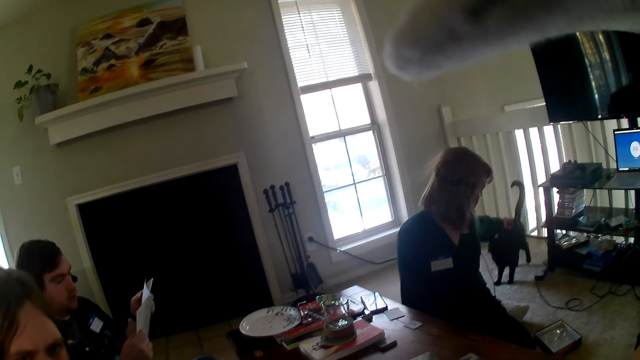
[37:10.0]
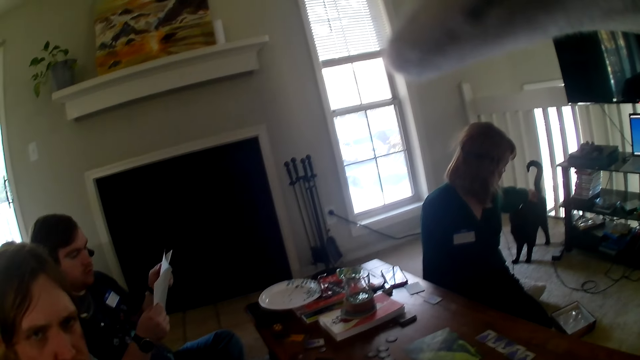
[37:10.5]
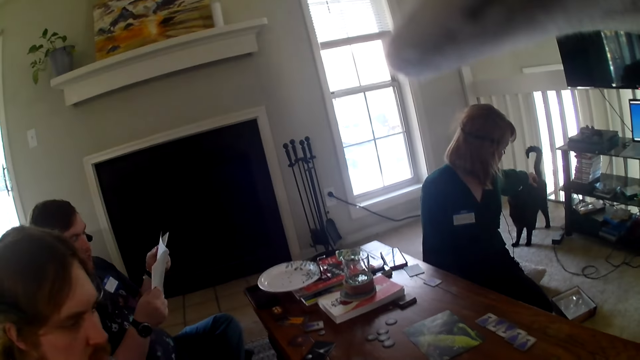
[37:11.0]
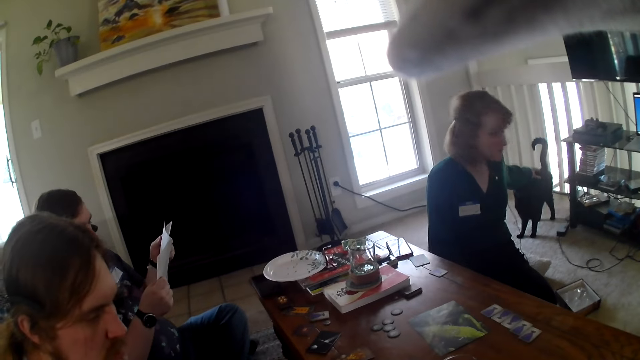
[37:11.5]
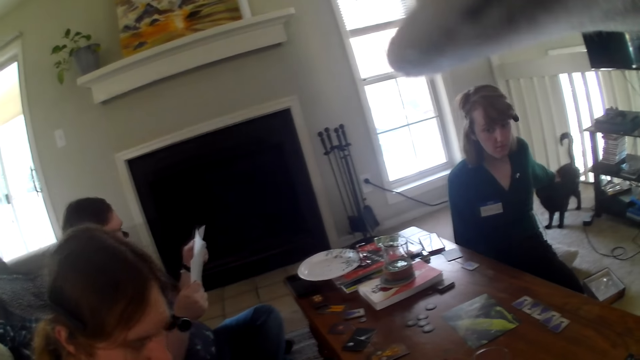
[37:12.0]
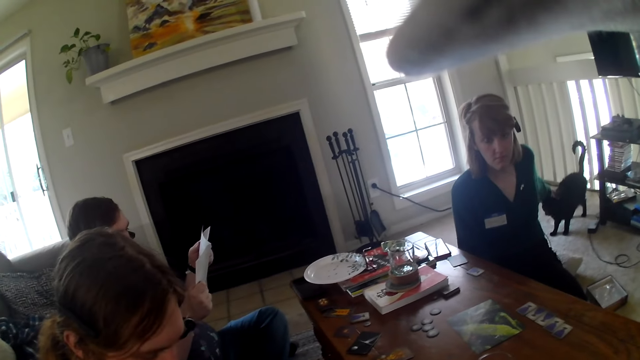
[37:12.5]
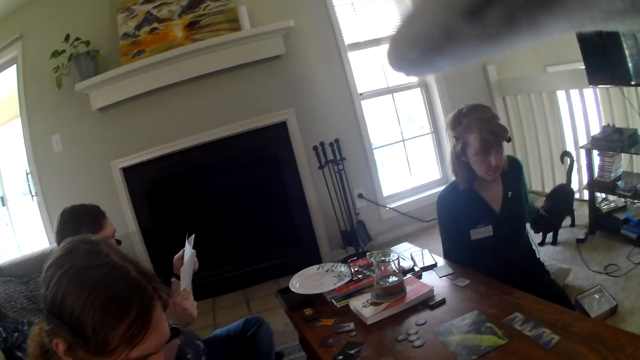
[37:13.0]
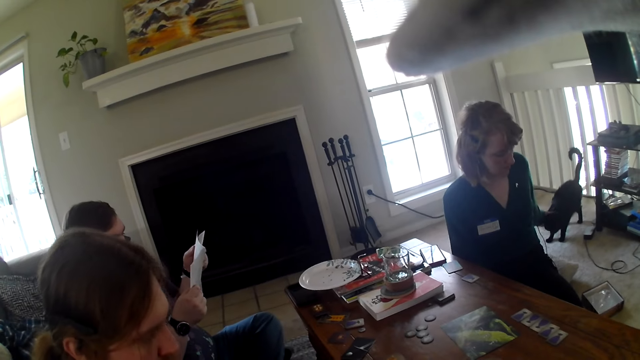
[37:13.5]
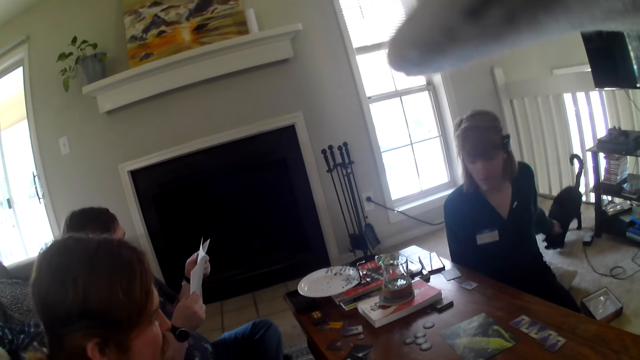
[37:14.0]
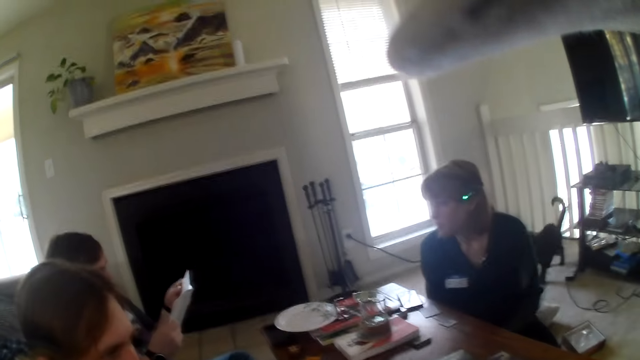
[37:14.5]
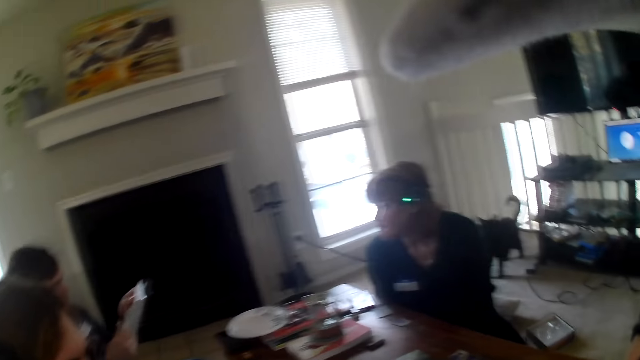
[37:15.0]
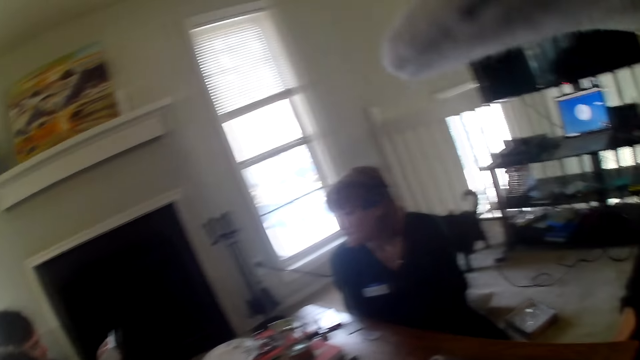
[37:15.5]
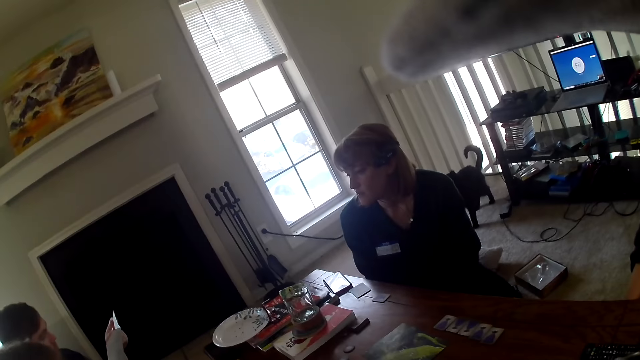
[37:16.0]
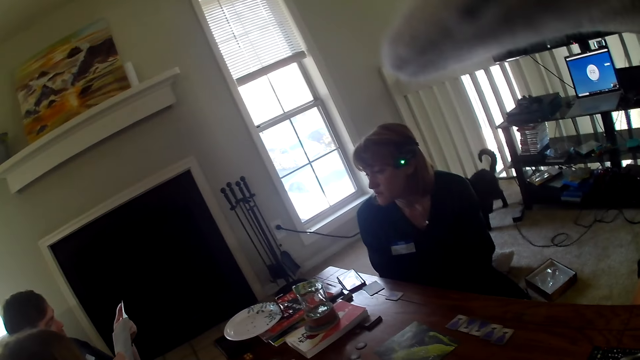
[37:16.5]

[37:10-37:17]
A person reads the paper.

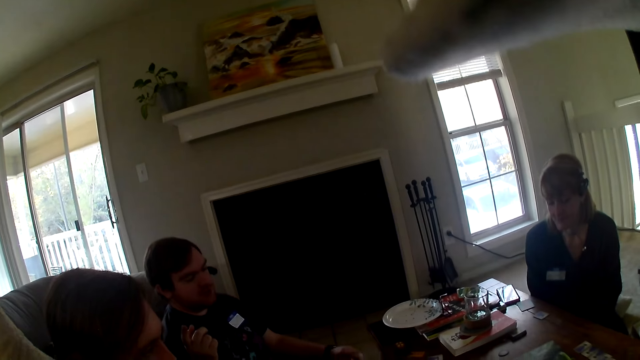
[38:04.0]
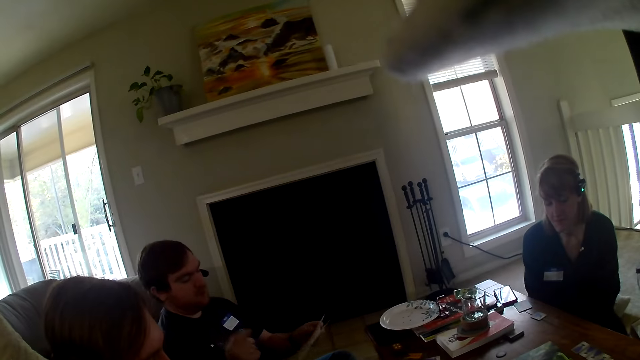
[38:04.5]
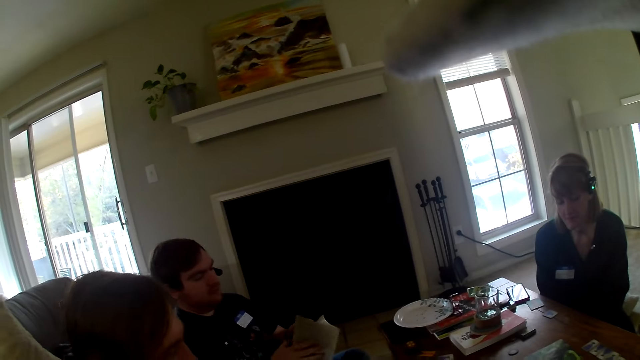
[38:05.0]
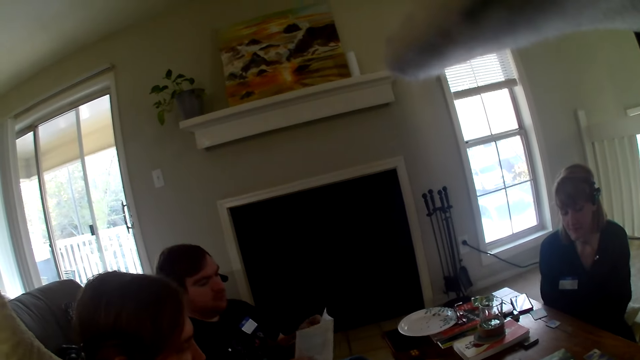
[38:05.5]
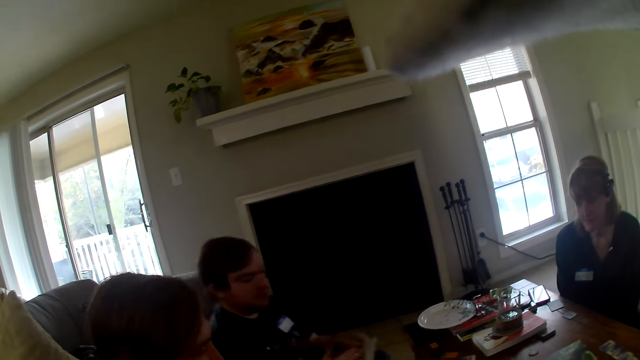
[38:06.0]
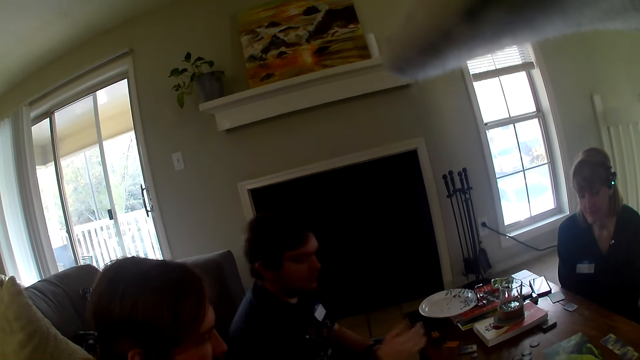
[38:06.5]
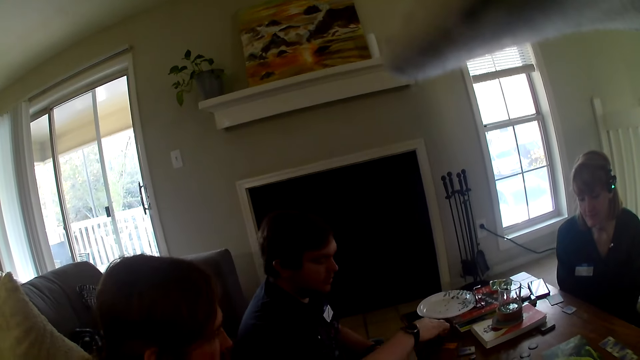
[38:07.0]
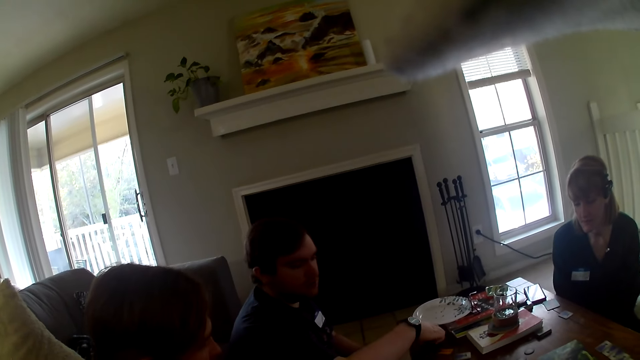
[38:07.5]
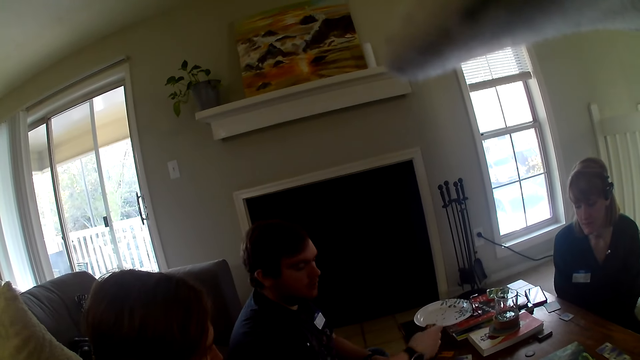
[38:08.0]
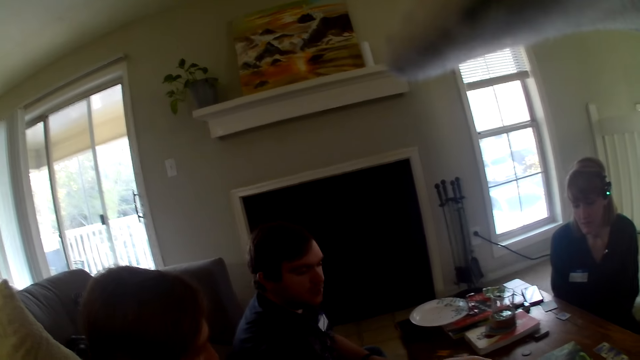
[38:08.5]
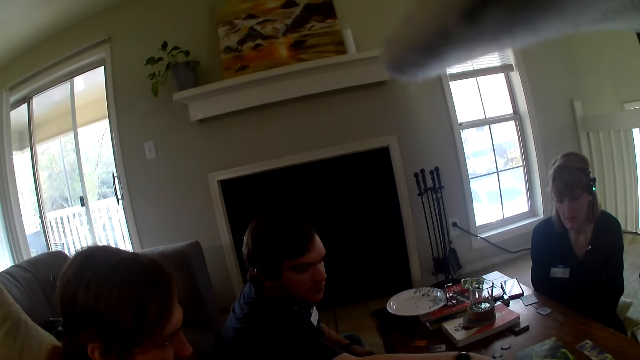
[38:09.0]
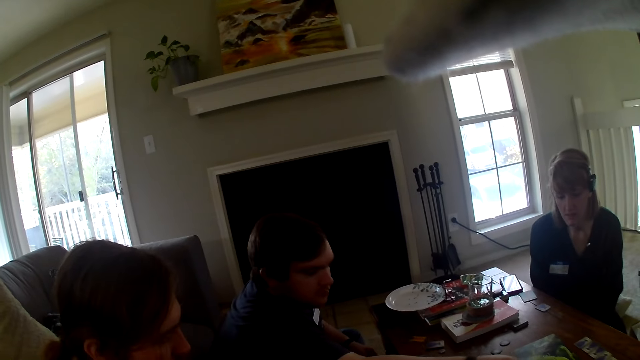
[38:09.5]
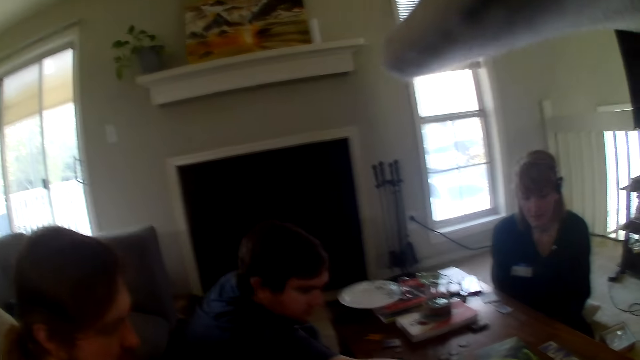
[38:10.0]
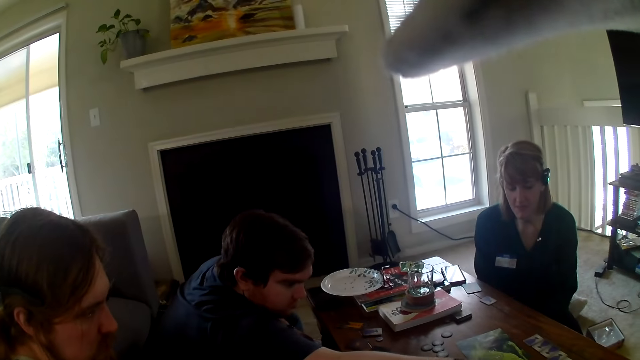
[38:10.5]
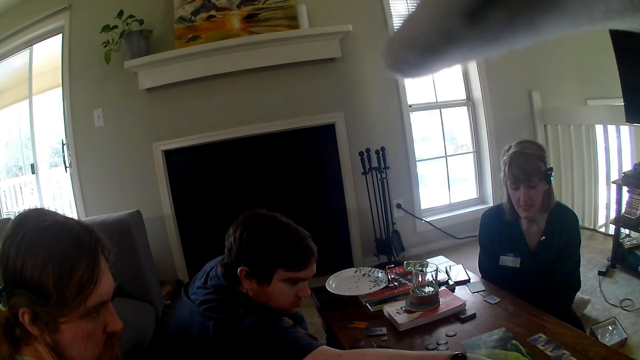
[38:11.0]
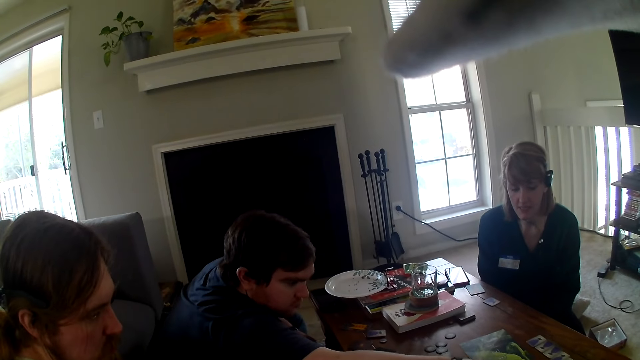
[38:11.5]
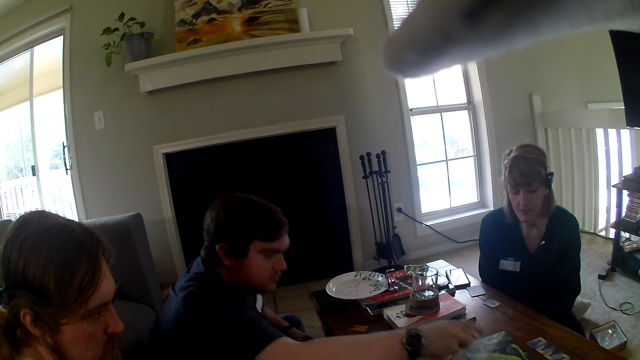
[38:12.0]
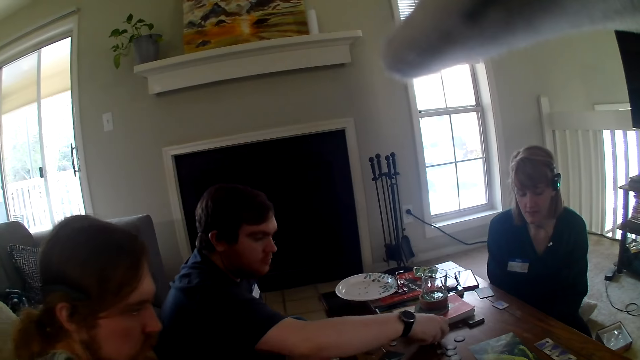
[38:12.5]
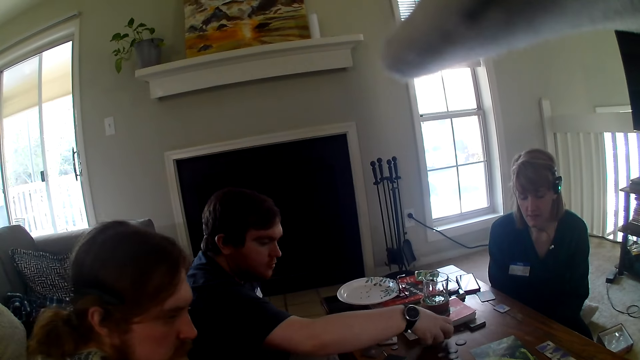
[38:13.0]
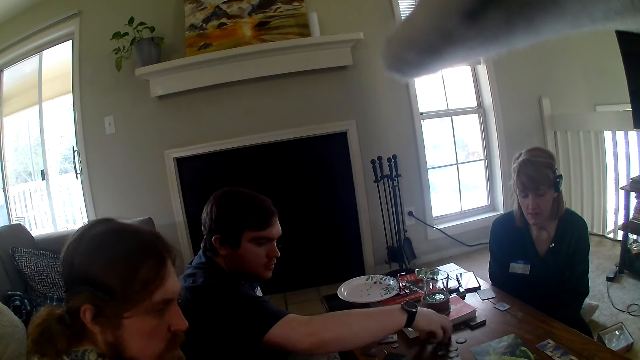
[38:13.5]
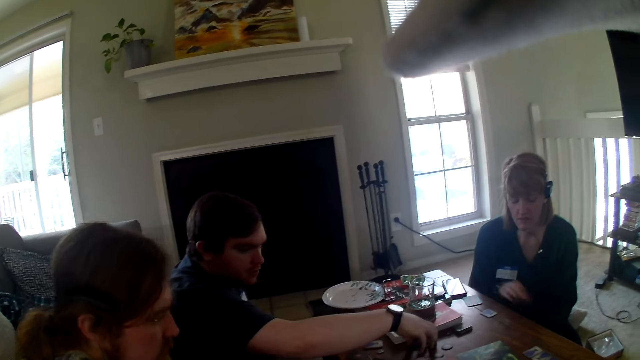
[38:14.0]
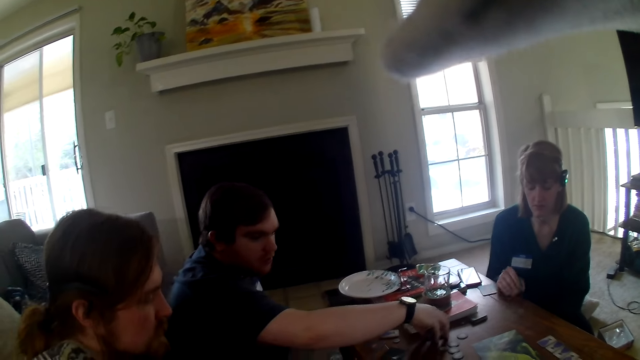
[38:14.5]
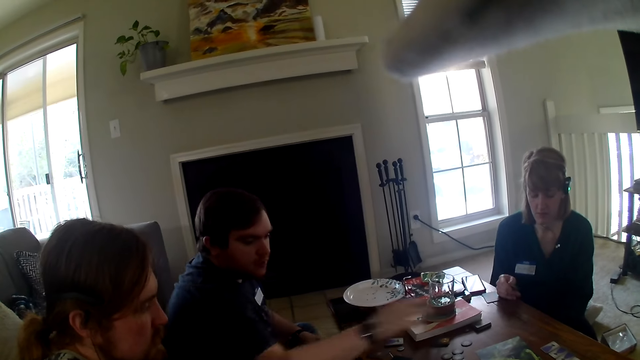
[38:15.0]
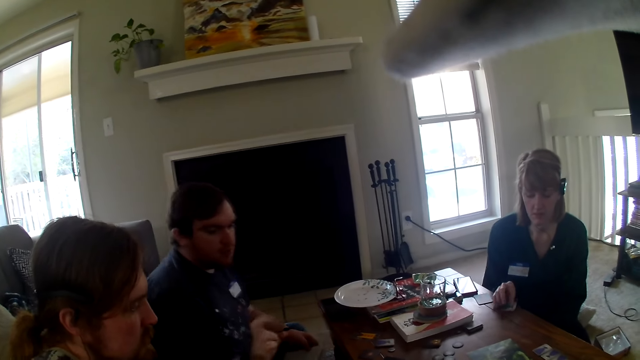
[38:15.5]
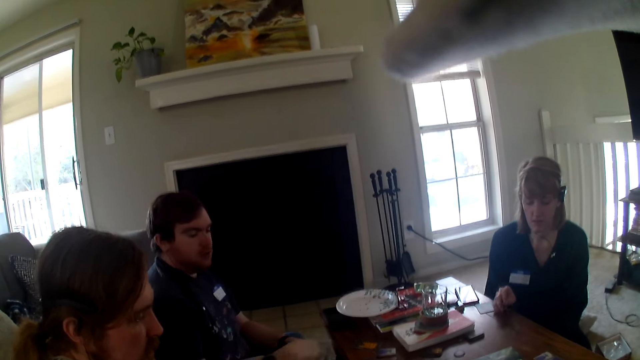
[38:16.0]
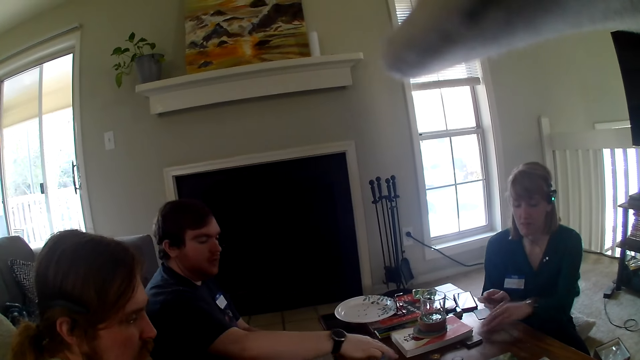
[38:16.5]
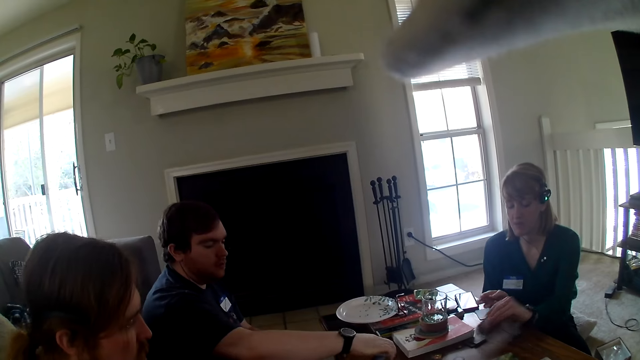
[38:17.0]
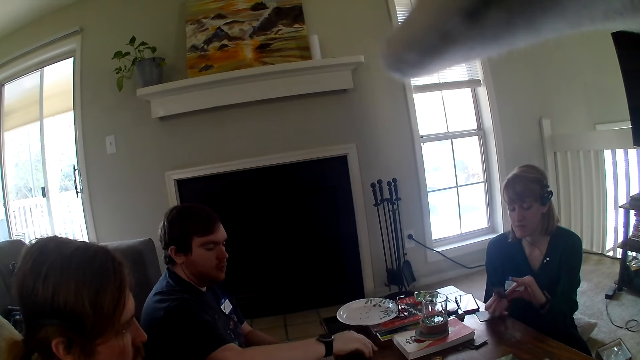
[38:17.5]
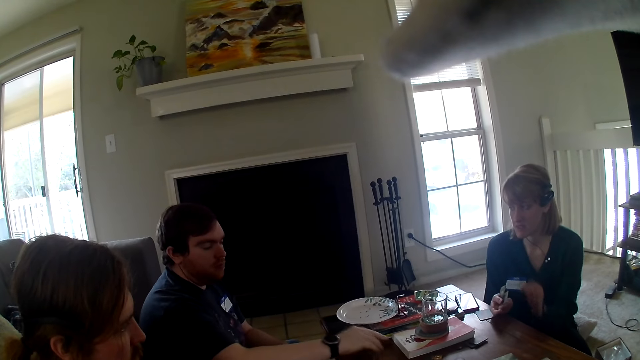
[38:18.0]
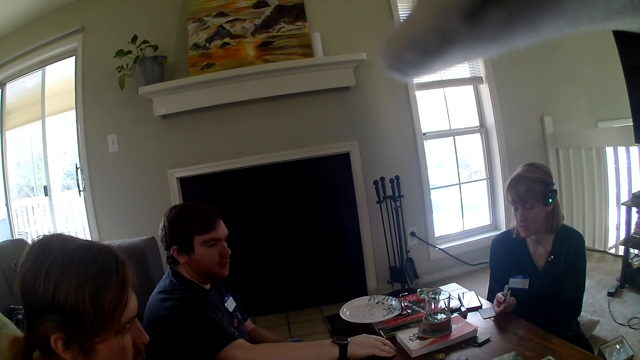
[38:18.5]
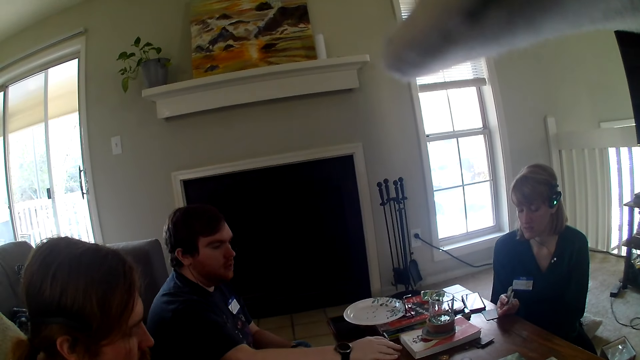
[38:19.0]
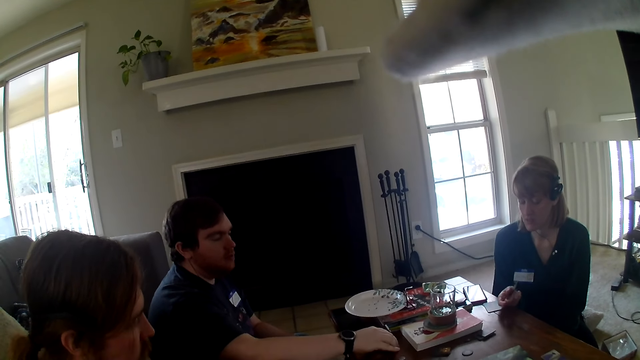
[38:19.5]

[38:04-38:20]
A man looks at a paper. The man picks up a card from the table and places a card on the table. A woman picks up a card from the table. The woman looks at the cards and picks up a card from the table.
